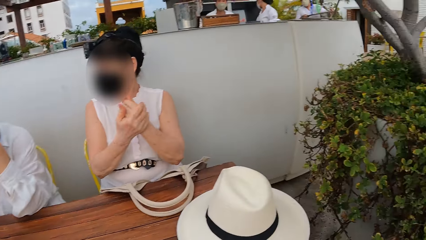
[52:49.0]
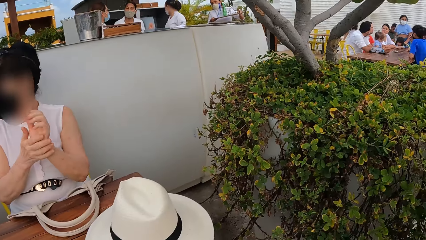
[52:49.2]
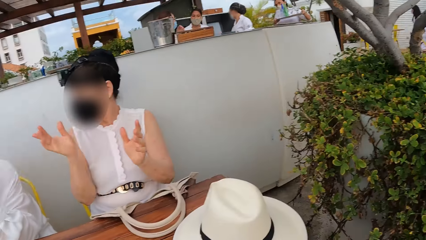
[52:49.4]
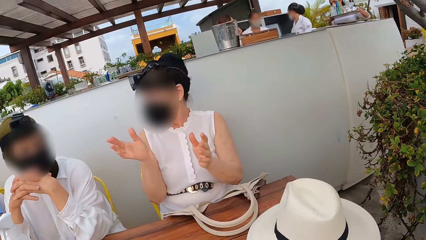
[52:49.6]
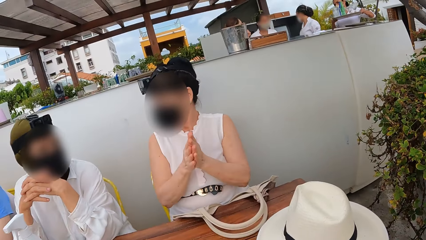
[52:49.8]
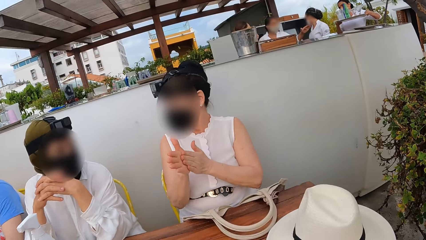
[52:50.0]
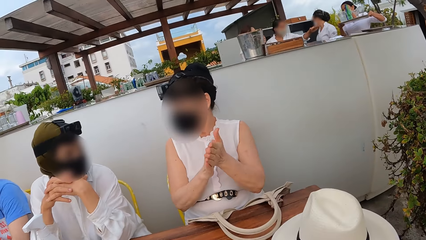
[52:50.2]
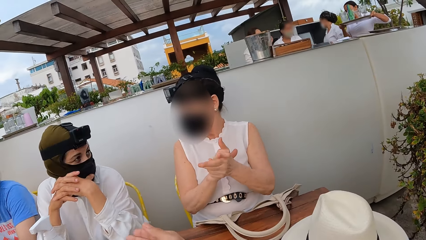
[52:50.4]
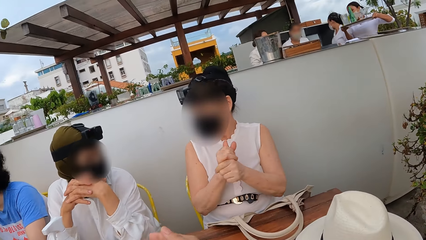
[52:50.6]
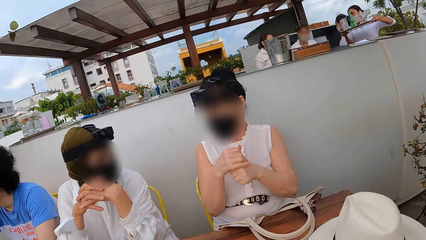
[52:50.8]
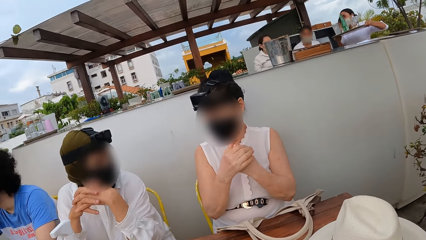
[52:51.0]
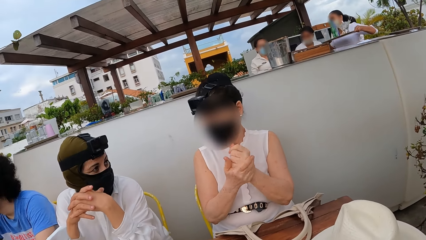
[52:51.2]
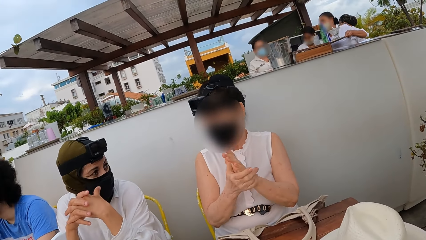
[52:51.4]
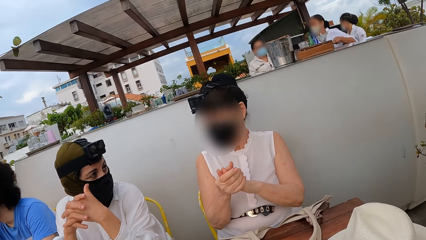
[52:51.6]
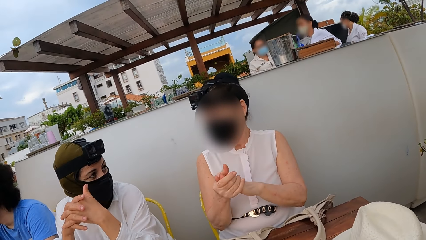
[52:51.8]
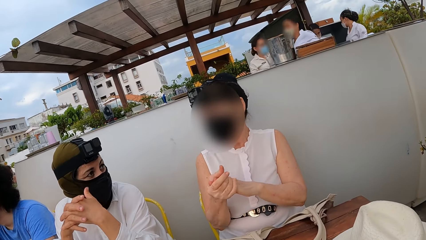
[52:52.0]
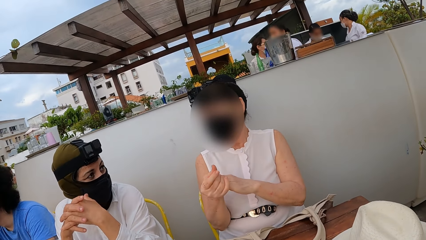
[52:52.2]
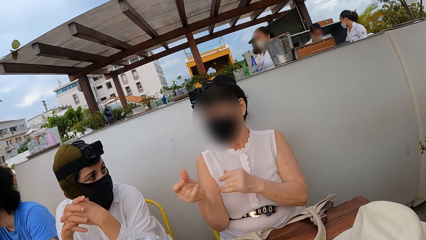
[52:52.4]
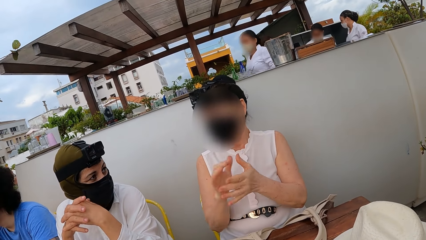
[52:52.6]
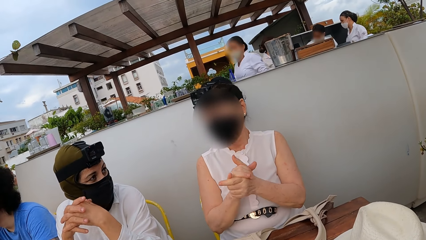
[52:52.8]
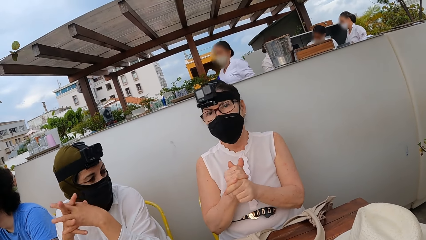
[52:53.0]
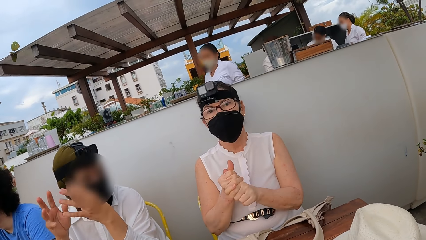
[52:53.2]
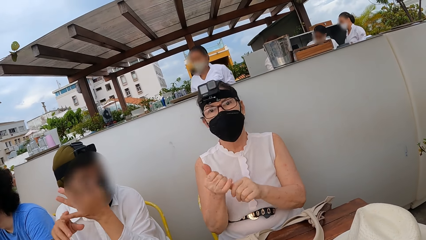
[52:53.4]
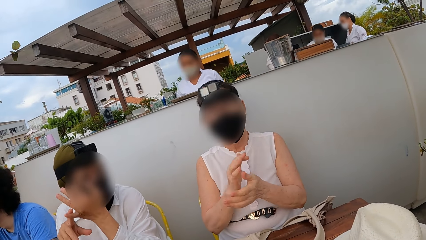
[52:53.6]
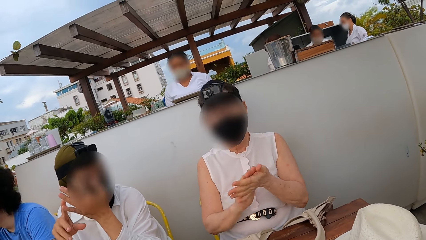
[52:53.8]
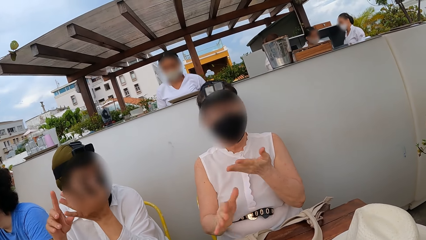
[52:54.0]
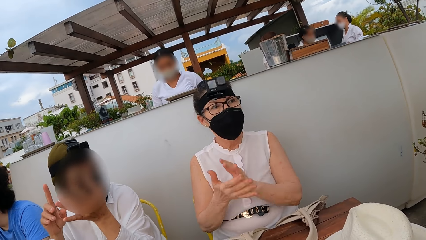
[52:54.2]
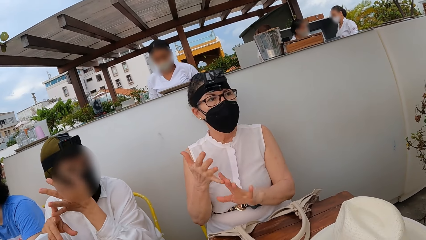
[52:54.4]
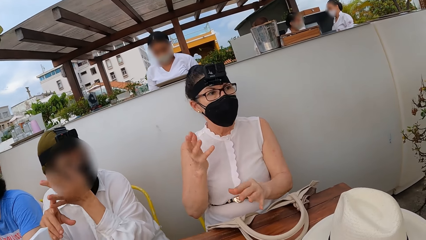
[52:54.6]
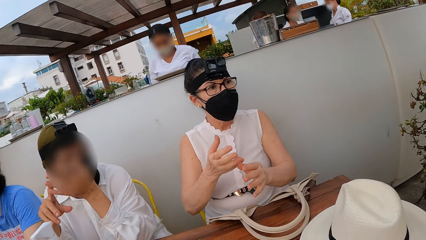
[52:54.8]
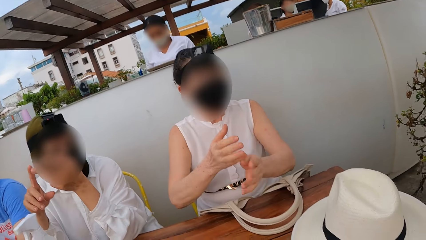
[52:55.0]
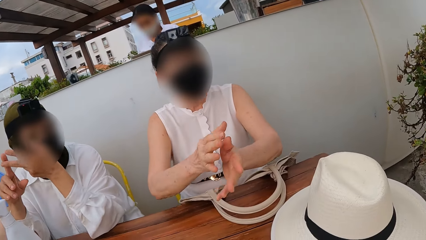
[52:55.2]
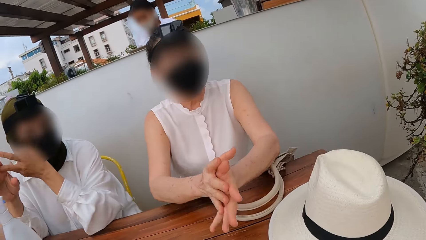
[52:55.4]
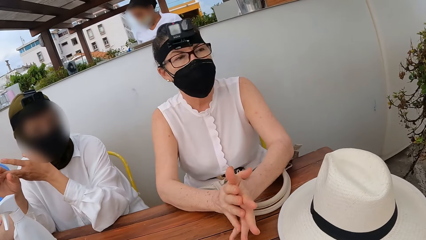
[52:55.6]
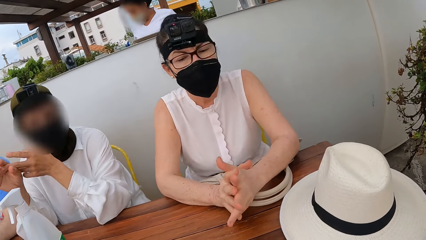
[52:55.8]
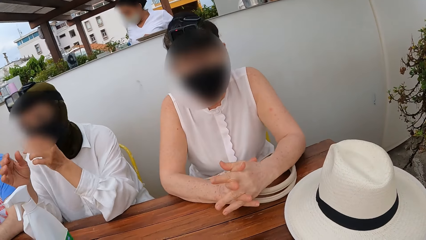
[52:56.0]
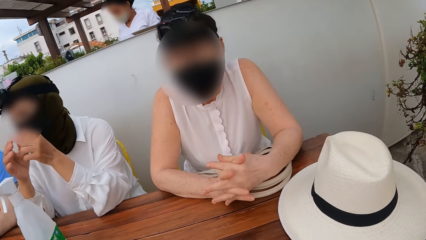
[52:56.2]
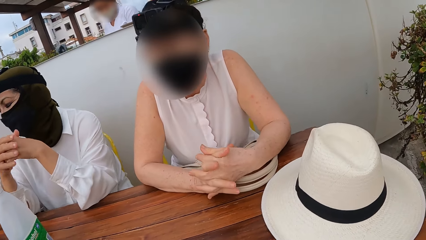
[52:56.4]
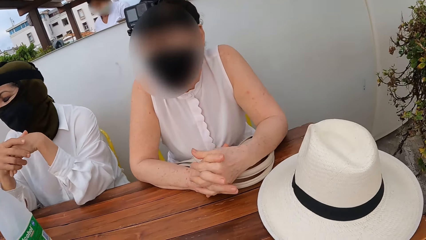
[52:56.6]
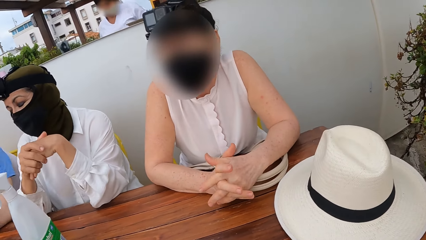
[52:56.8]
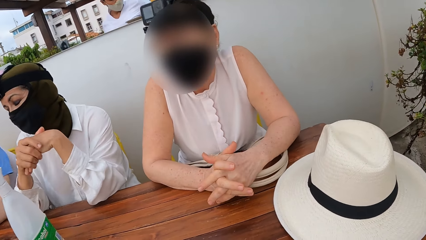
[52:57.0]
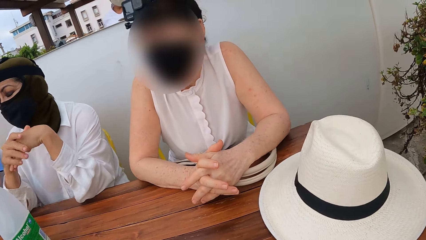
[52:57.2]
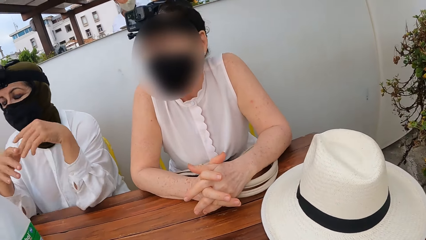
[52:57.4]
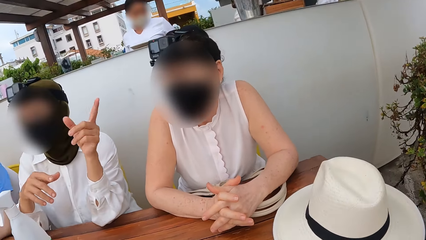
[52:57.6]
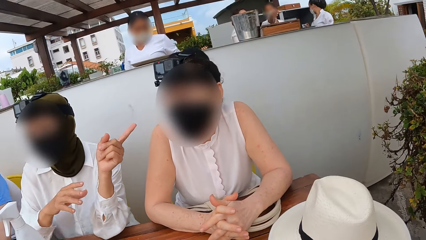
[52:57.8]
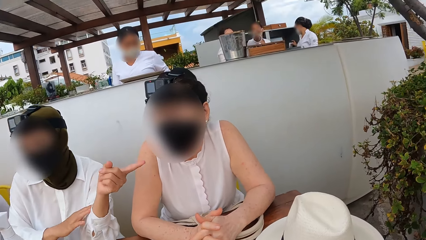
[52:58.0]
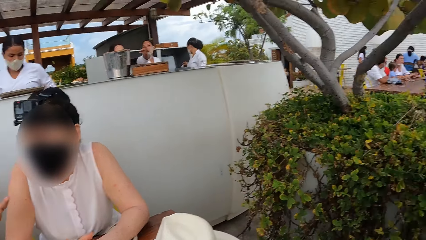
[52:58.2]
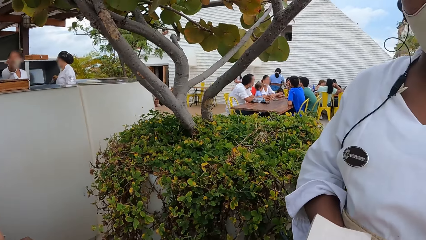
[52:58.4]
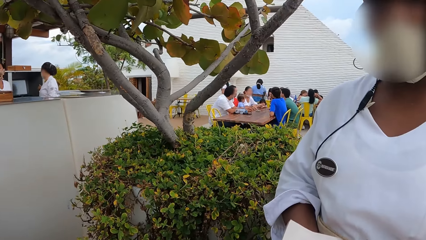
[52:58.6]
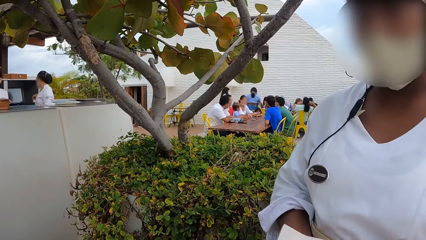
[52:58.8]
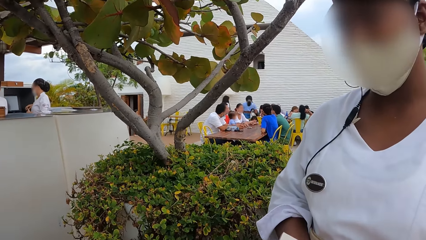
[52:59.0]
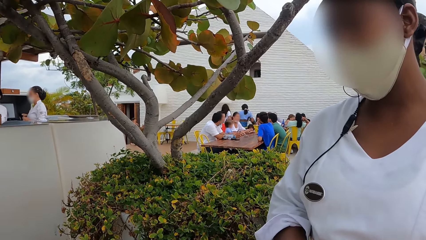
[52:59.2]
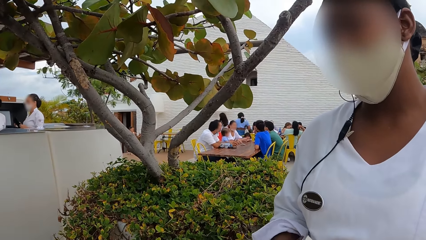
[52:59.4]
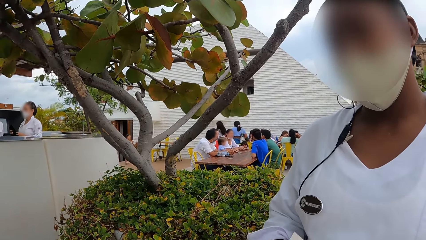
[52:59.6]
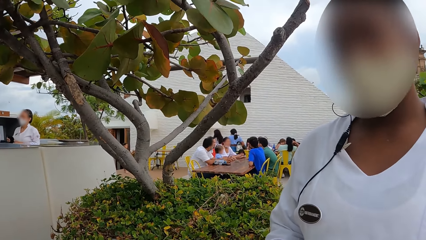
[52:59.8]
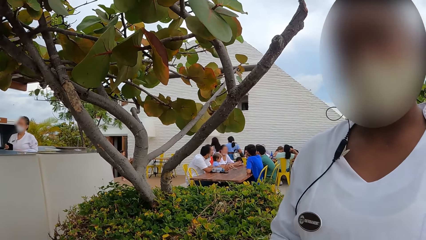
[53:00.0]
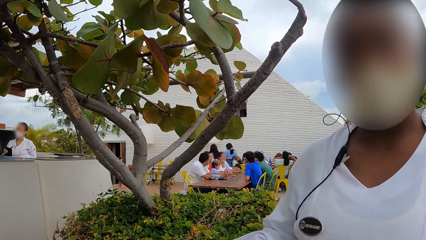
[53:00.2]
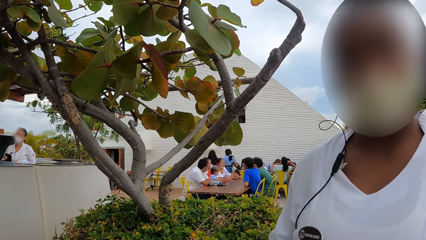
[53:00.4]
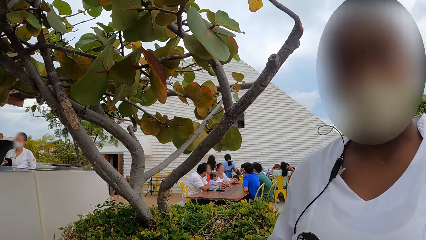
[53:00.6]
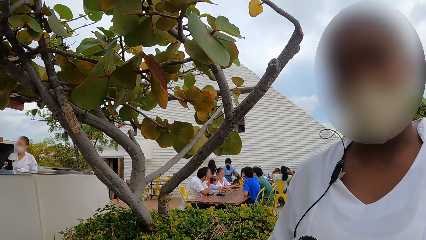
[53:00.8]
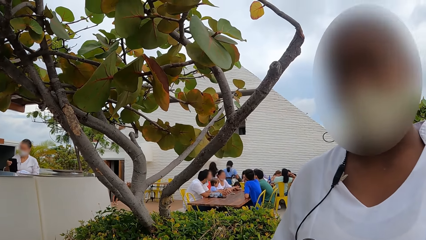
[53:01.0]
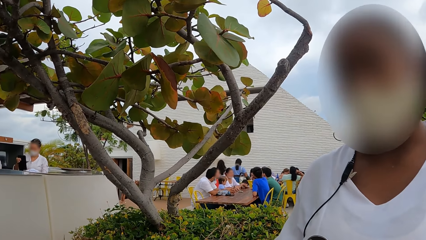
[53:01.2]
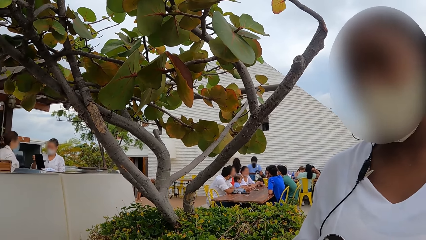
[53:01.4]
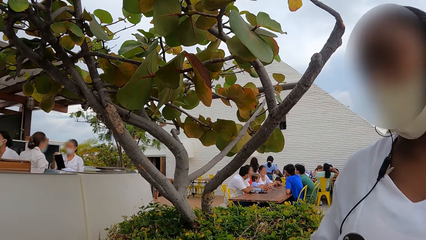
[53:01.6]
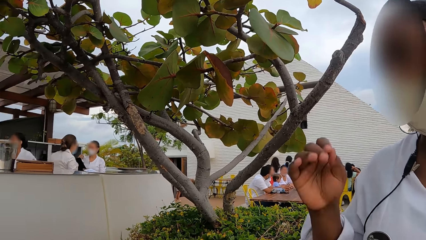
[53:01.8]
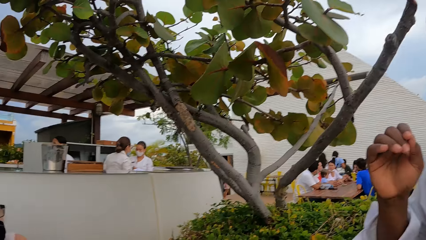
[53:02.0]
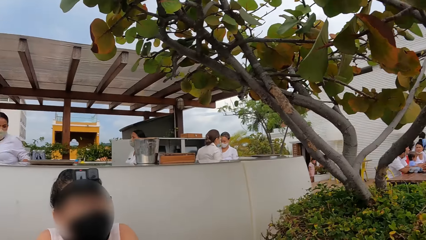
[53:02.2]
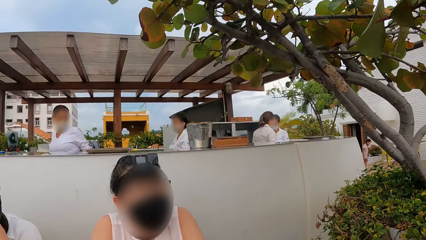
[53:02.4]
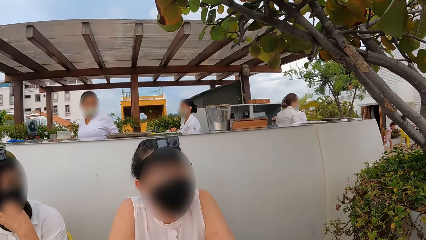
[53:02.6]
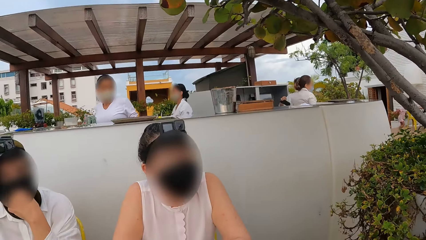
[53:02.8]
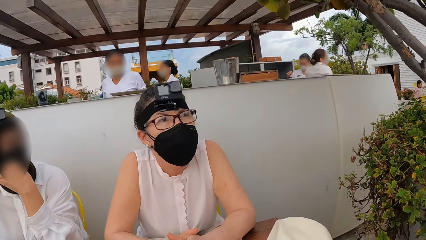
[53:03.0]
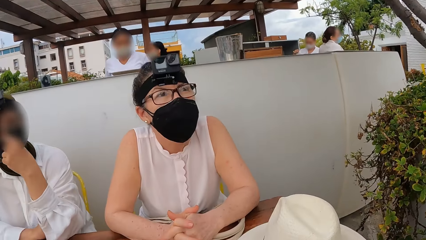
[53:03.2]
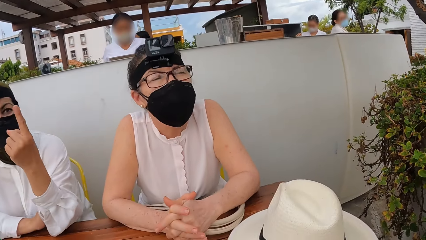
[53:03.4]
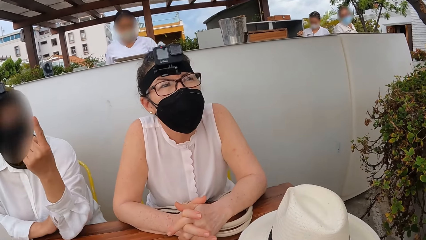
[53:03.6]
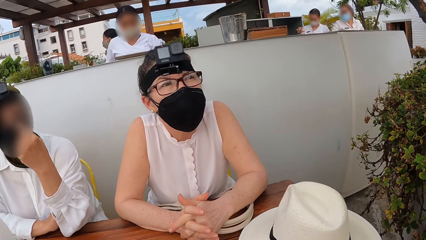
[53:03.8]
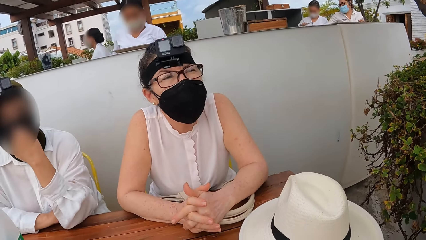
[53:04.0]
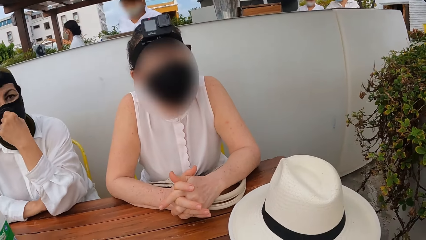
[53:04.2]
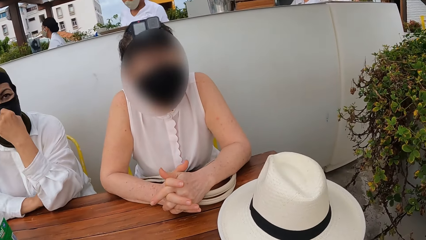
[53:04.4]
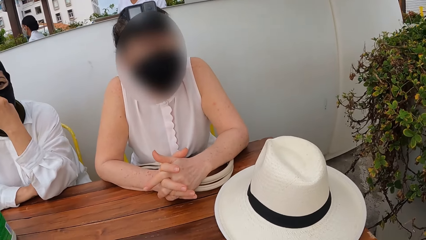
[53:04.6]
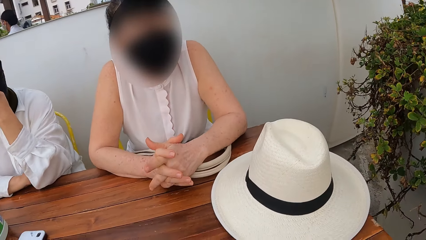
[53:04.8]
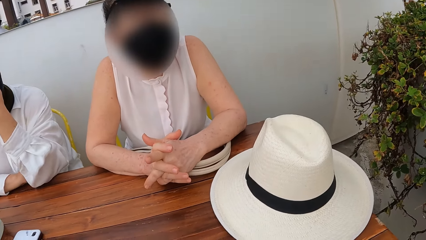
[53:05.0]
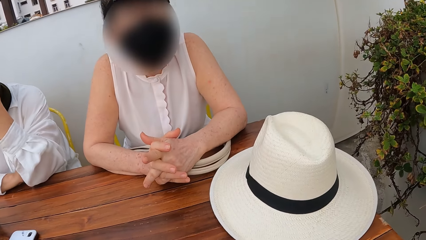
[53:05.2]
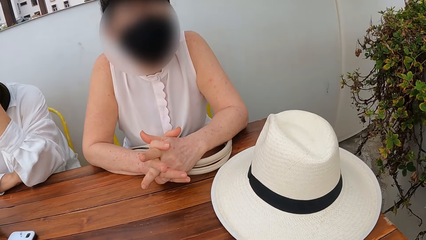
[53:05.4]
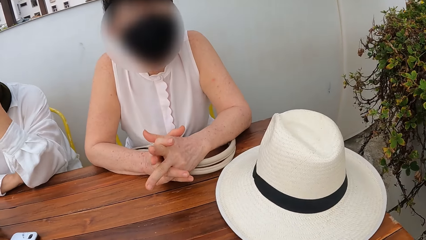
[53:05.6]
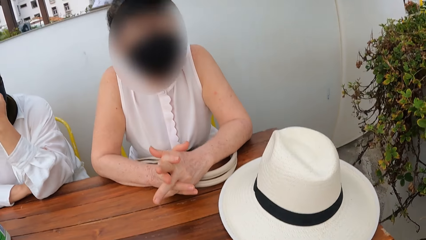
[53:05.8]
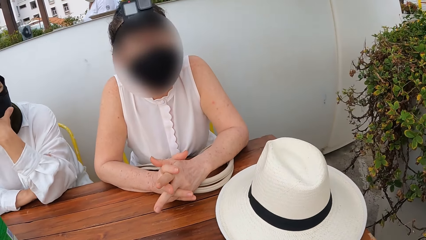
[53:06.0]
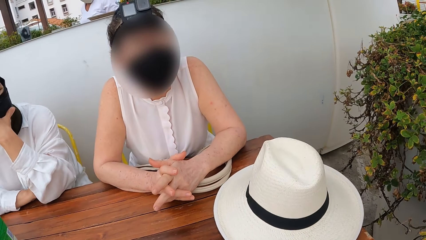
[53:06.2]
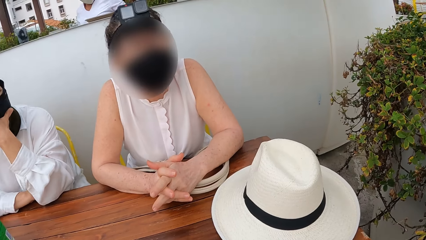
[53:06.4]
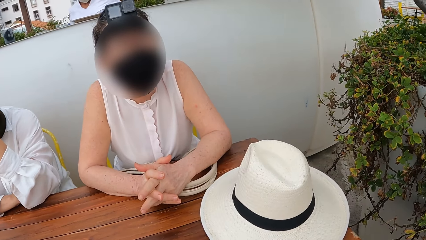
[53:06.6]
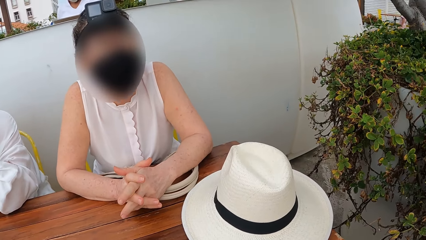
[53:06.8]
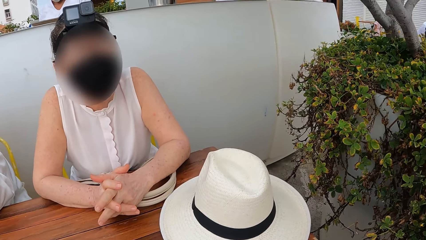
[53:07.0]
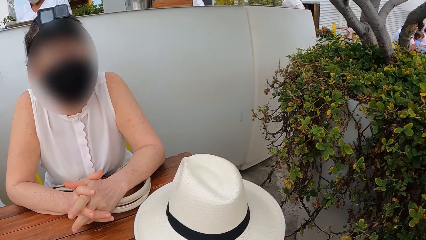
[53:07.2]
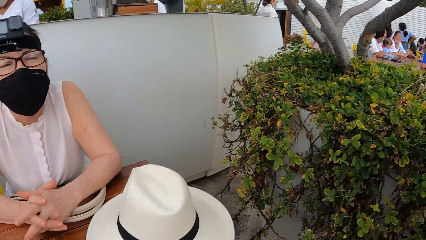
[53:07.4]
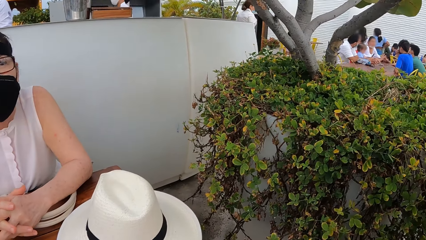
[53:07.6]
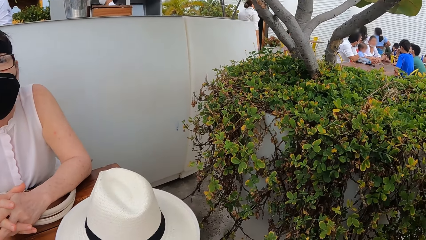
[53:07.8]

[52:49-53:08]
The camera wearer converses with a person.
